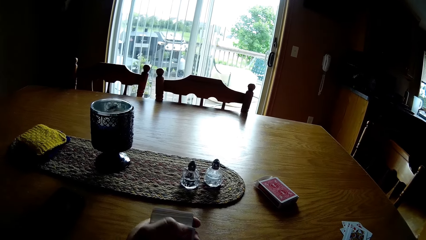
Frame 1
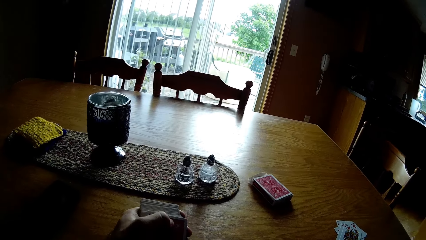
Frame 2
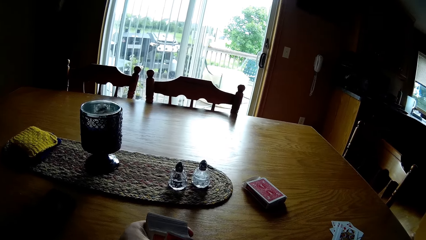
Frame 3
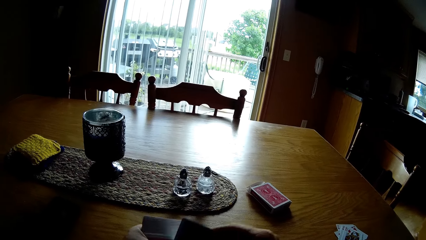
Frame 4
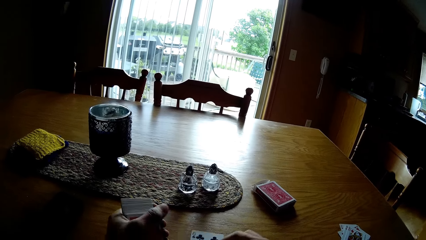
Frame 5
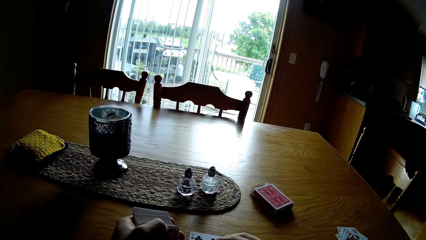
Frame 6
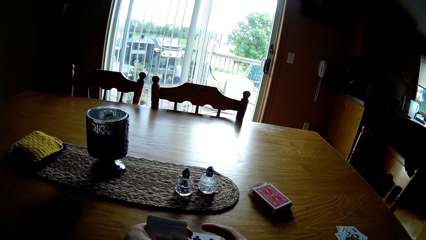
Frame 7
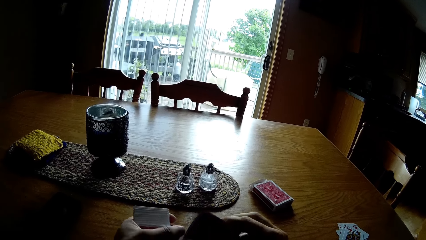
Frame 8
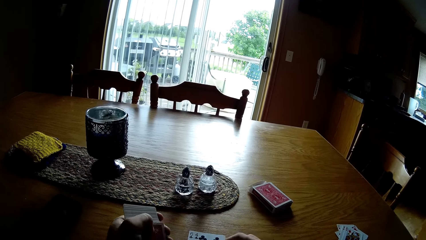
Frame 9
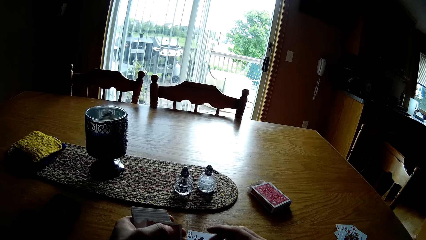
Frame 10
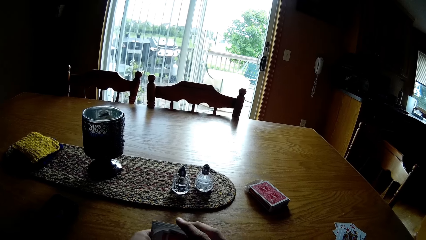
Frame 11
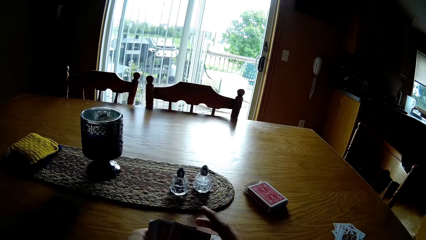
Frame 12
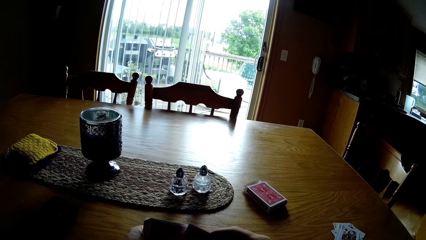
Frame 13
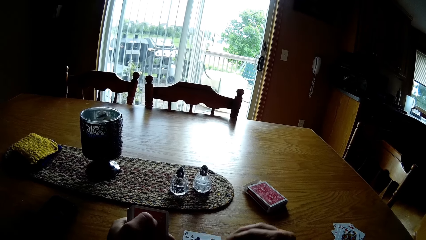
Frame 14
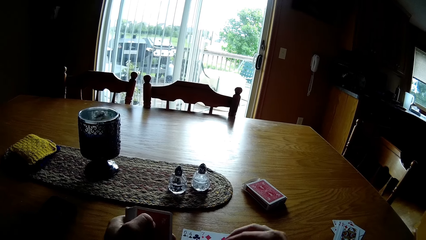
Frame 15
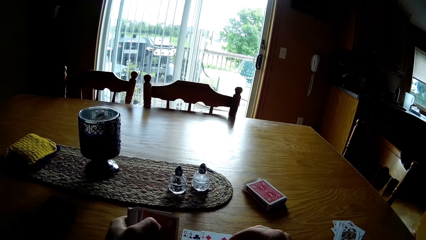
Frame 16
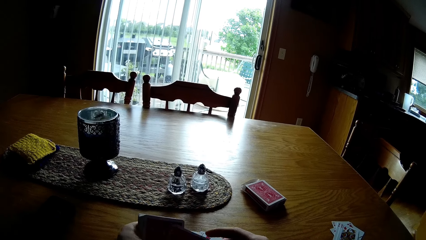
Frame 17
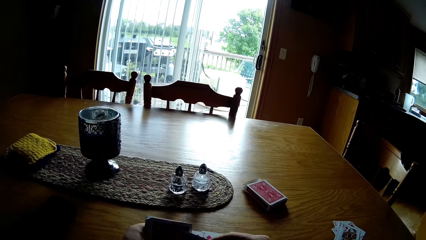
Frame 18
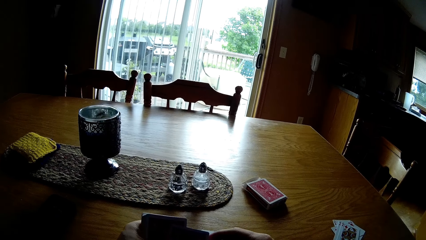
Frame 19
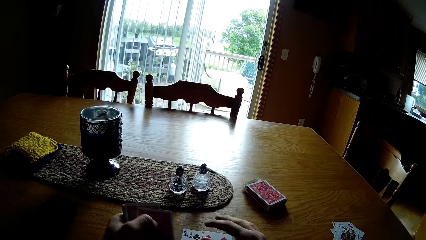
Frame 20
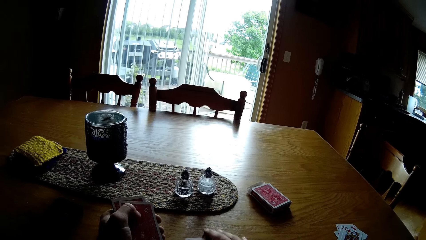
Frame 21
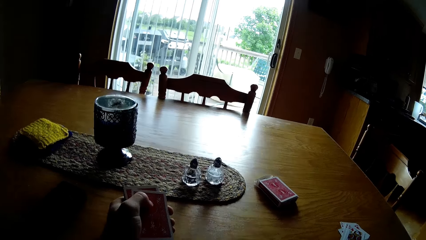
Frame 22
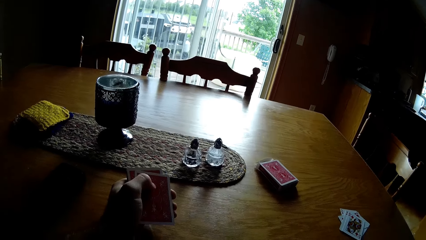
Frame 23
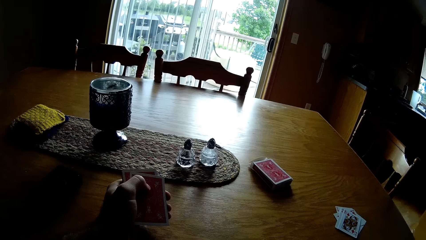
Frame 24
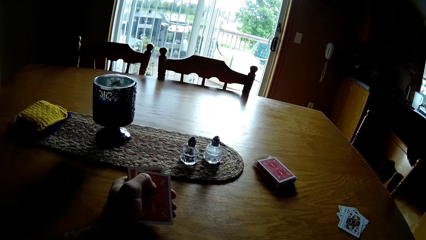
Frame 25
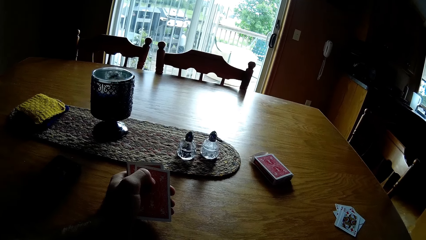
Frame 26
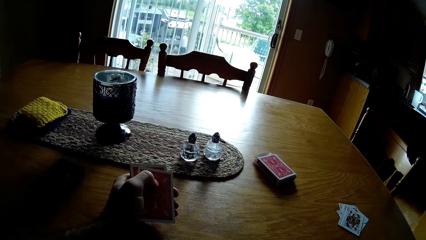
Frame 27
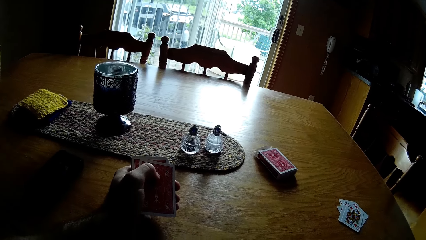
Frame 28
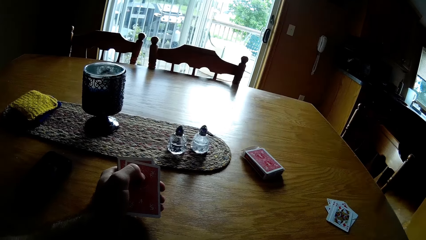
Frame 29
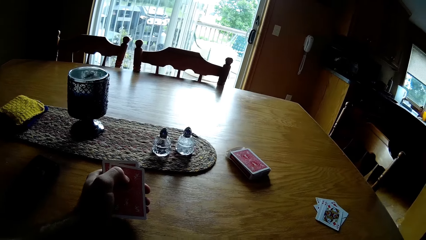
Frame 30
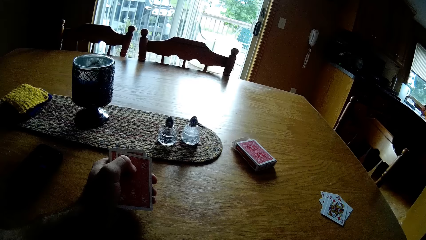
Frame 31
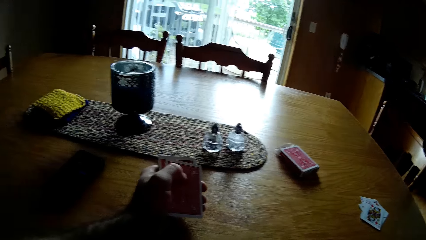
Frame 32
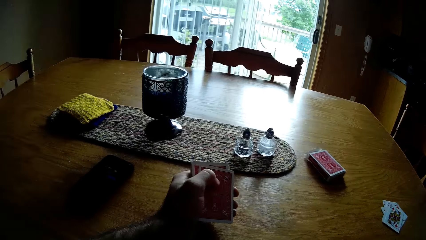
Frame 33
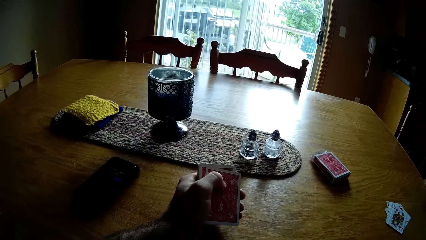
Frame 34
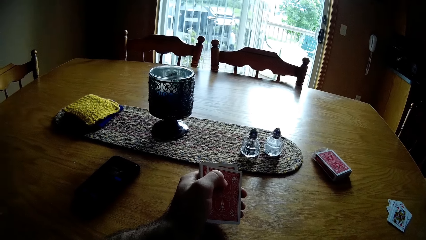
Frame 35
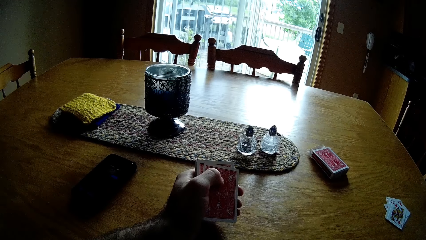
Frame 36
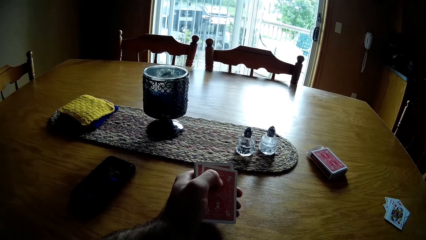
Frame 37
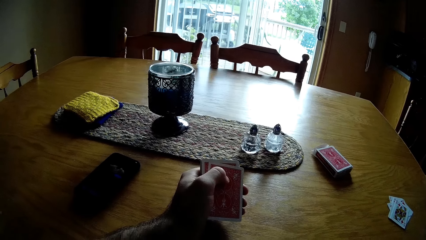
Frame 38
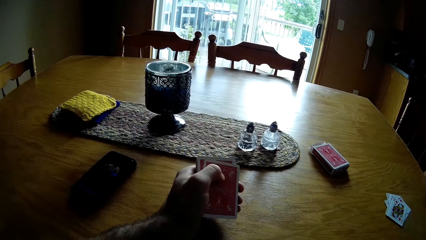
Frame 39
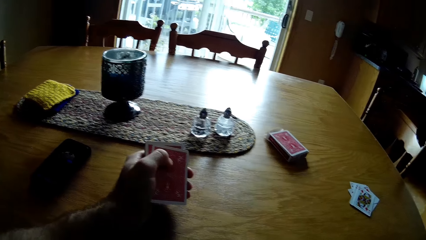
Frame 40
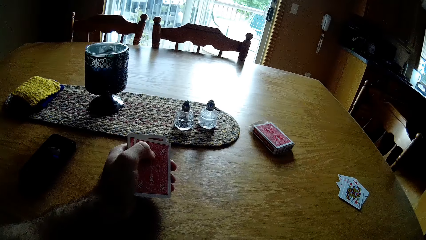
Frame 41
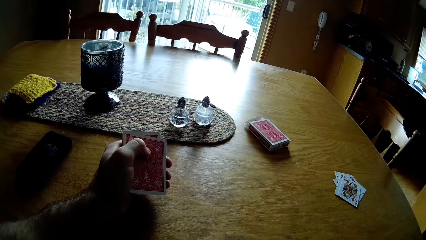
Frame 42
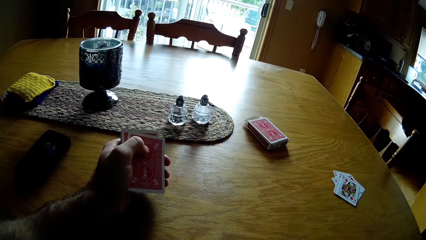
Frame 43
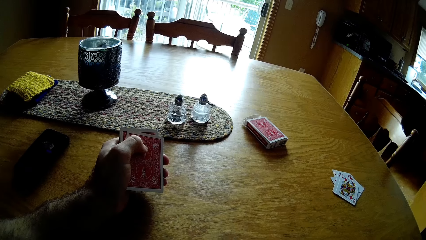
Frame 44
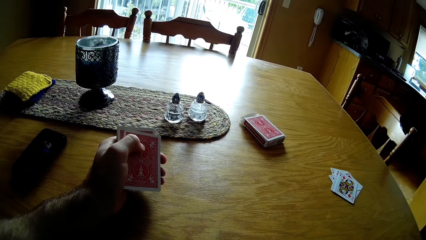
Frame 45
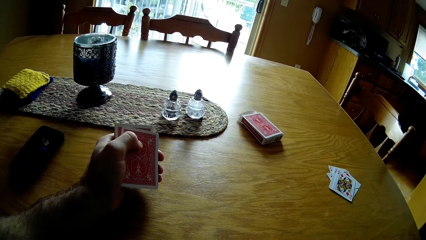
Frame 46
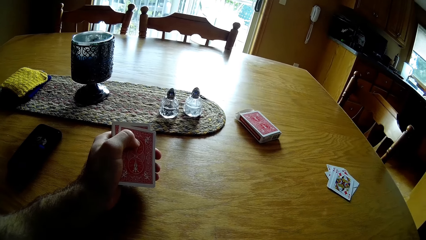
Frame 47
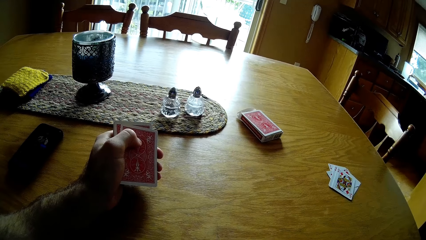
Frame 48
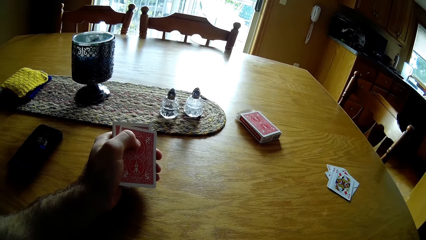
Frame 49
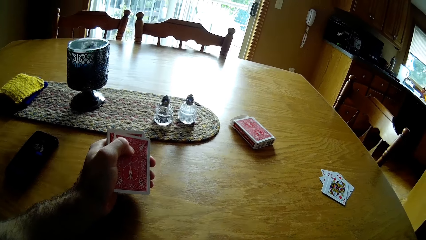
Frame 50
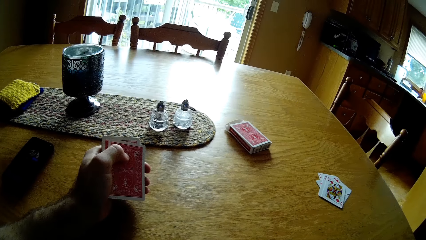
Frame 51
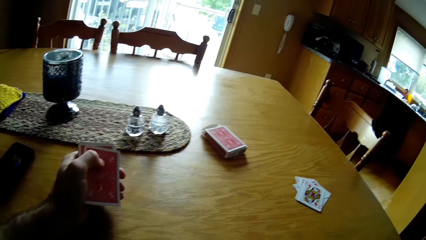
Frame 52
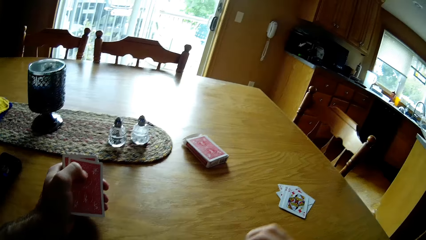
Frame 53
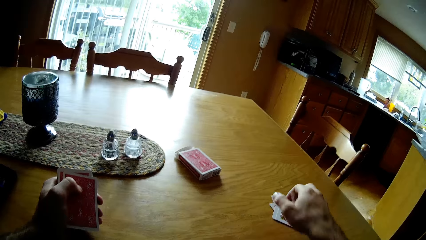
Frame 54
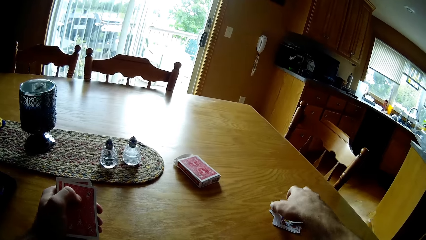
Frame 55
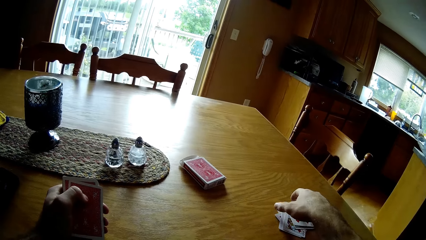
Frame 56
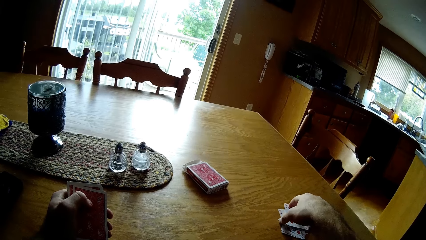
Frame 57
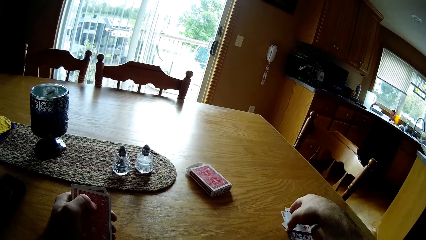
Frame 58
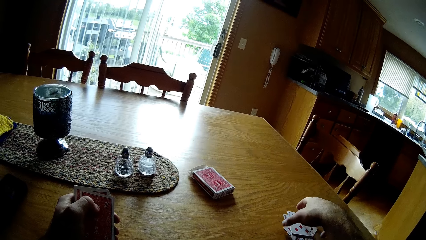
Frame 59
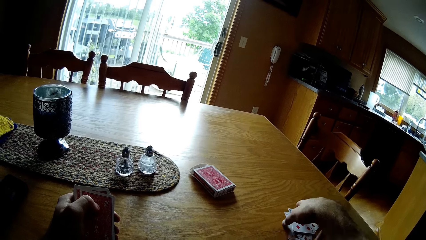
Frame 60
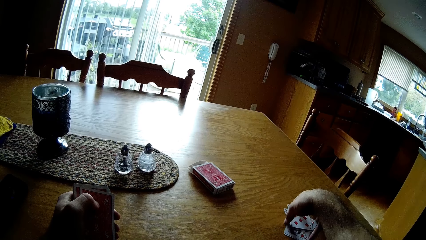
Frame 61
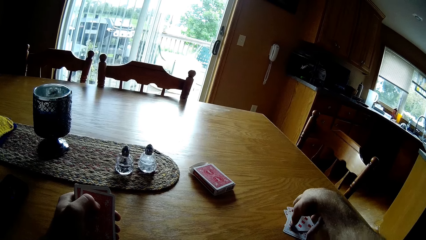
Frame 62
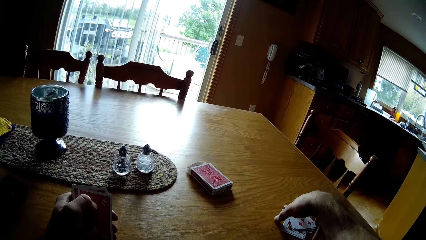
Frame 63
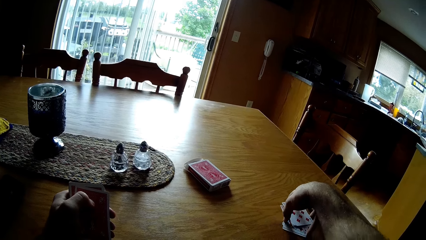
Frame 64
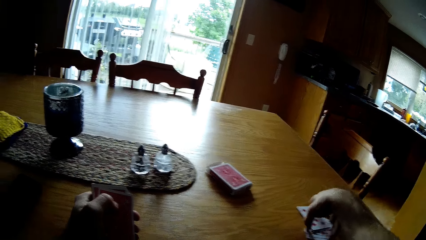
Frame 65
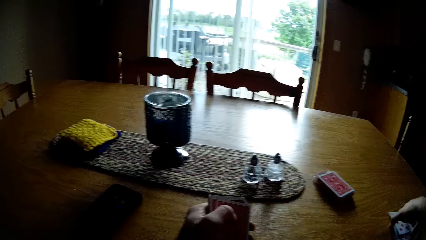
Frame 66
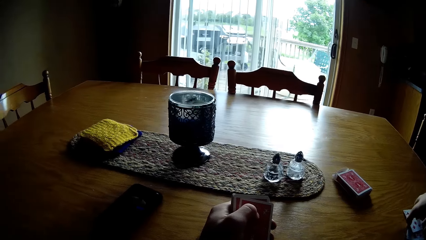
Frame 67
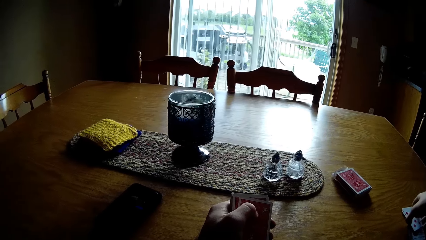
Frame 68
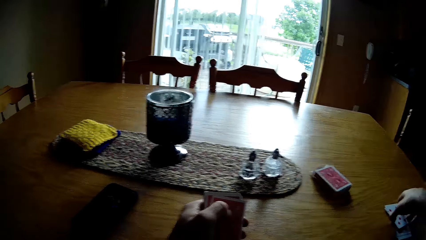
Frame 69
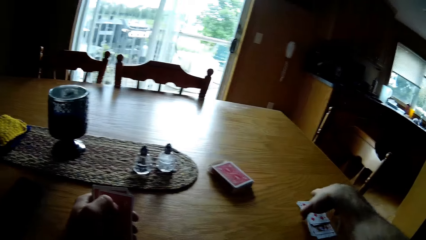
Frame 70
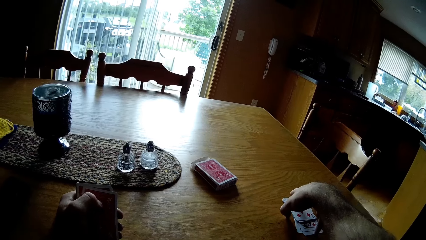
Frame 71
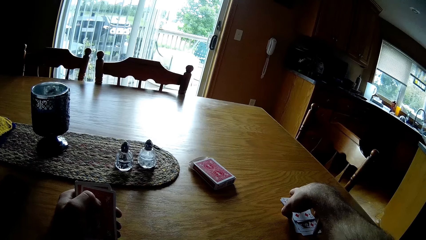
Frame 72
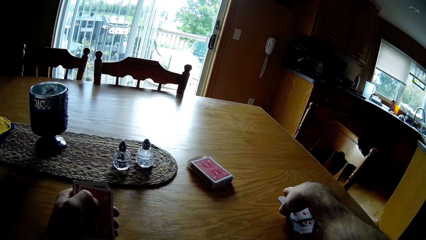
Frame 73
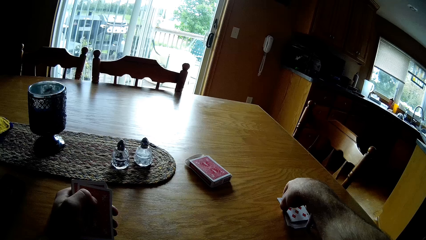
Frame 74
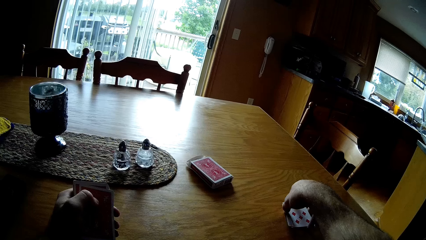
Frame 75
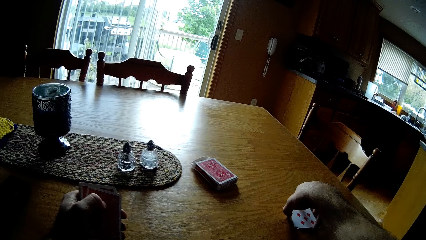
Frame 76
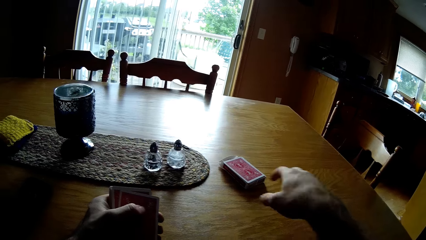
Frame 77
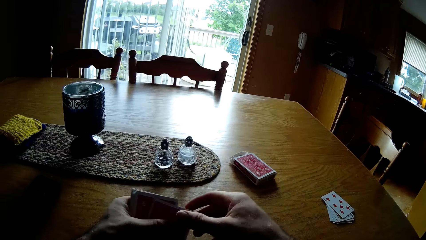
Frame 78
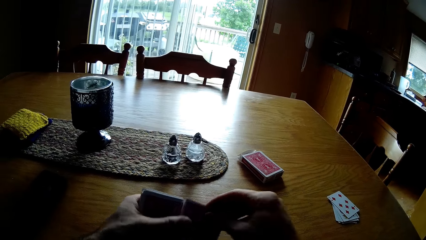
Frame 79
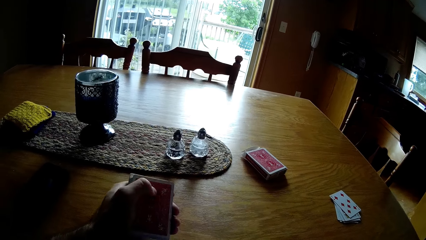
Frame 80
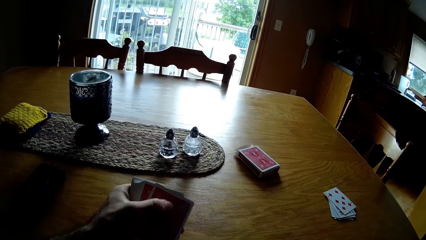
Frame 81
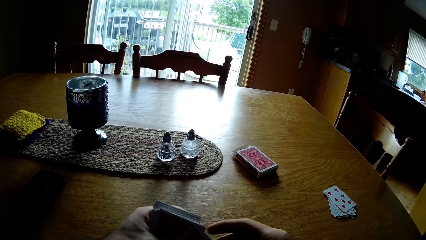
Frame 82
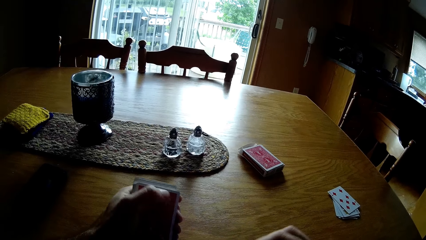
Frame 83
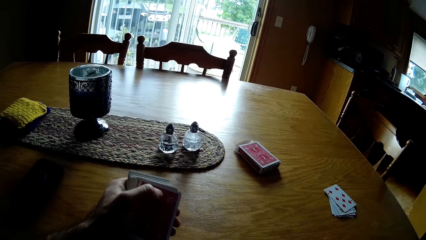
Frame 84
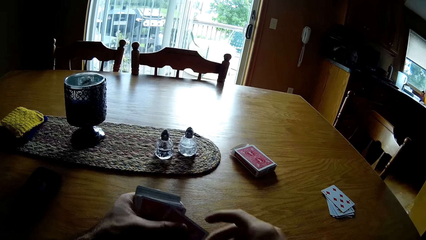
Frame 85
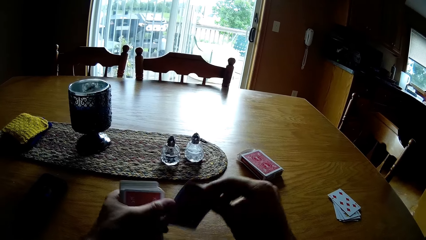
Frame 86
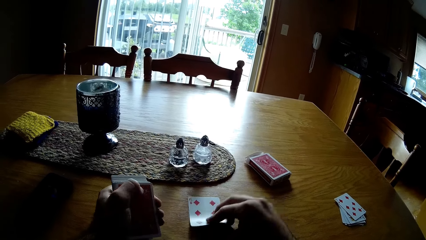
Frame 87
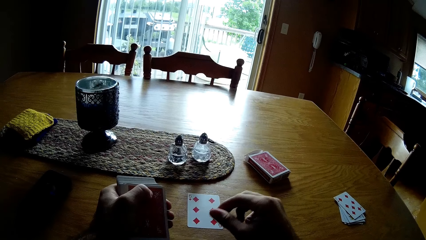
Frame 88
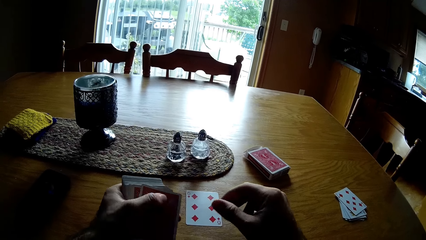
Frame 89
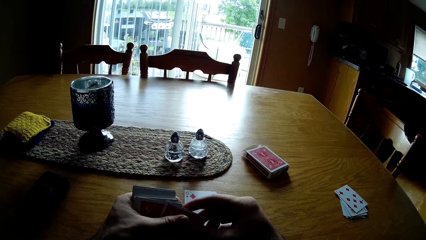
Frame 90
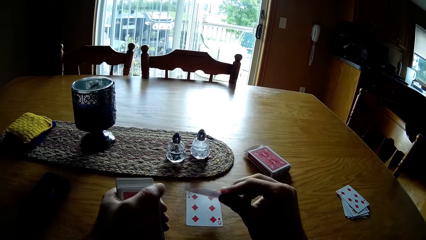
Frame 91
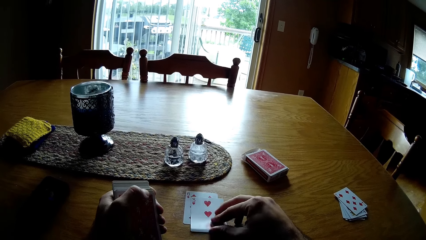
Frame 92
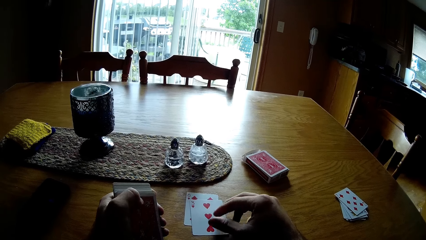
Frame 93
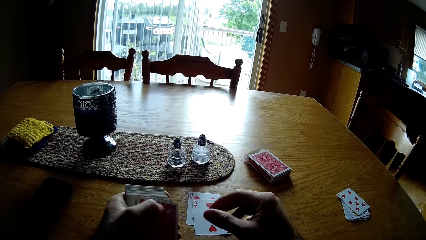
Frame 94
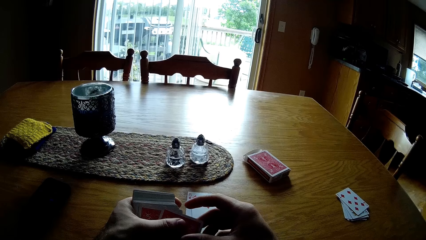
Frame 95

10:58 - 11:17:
The camera wearer places the cards on the table. They look at the phone on the table. They pick up the cards from the table. They look around the table. They place the cards on the table.
